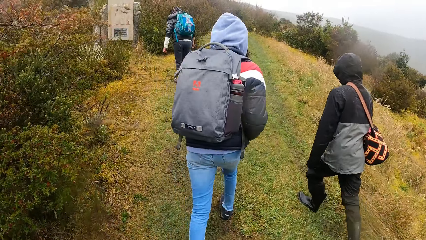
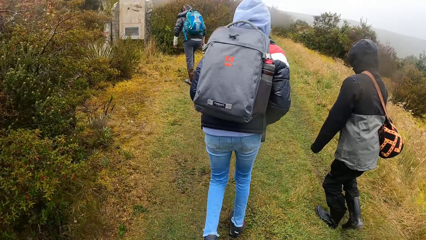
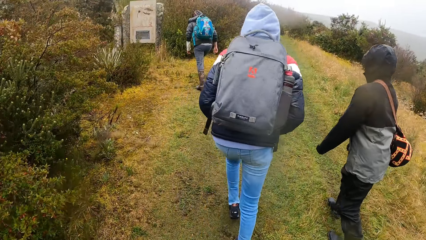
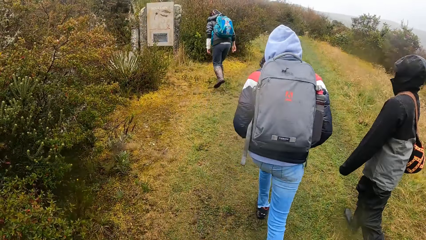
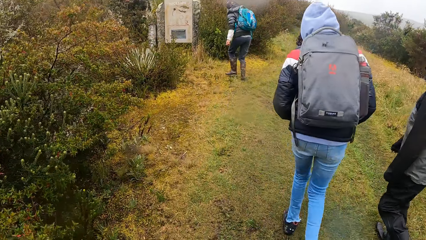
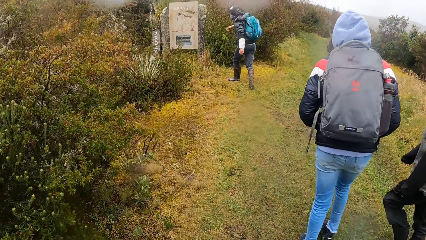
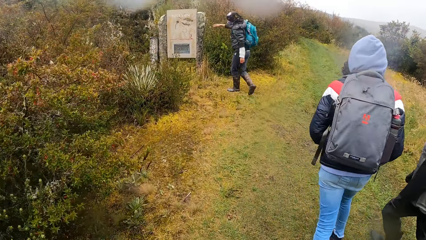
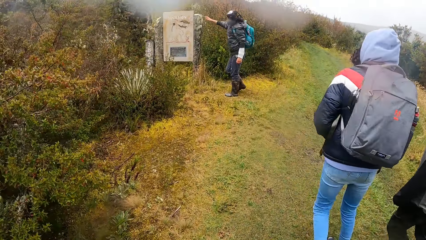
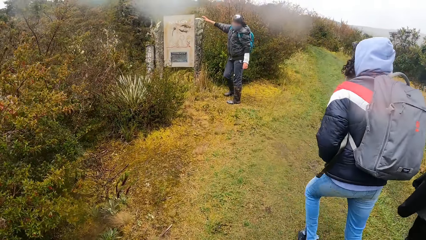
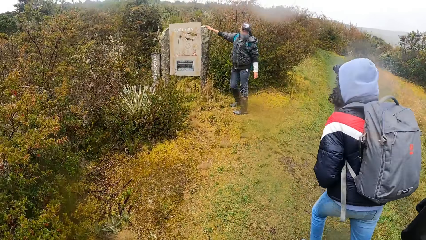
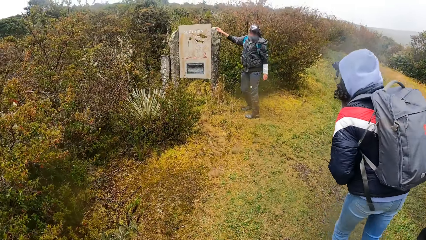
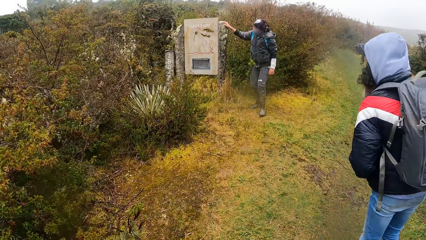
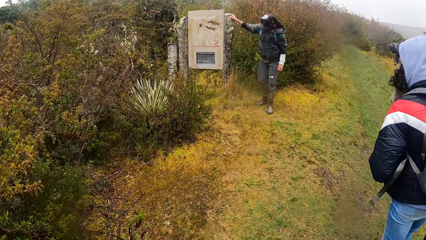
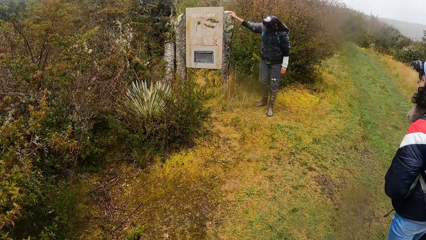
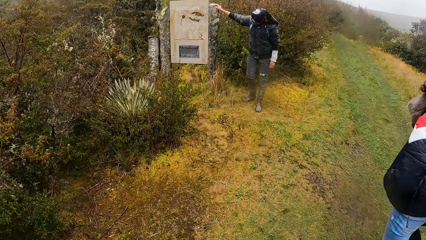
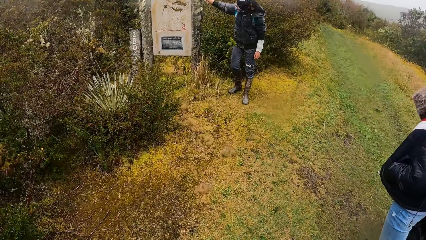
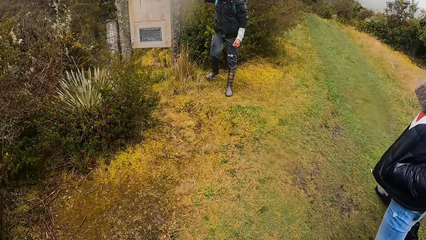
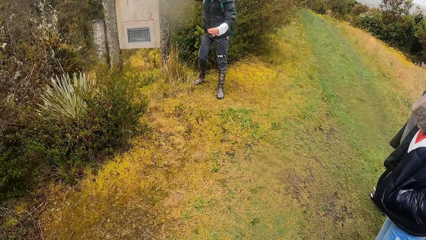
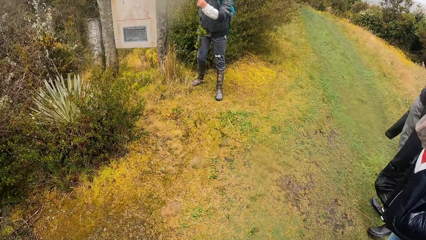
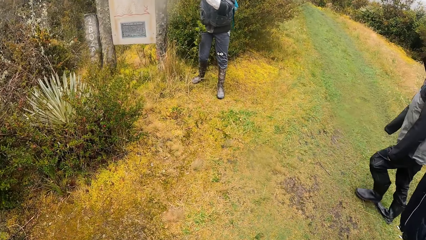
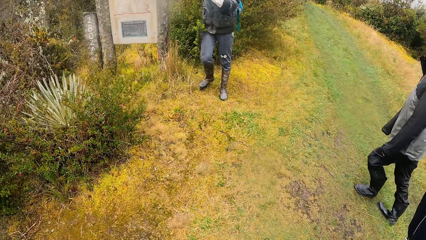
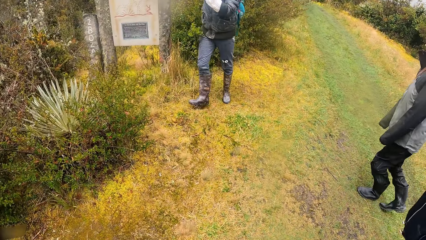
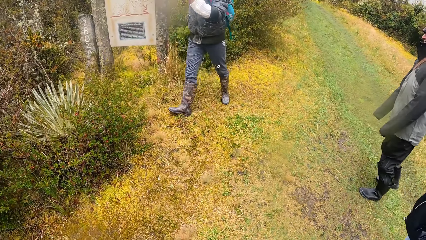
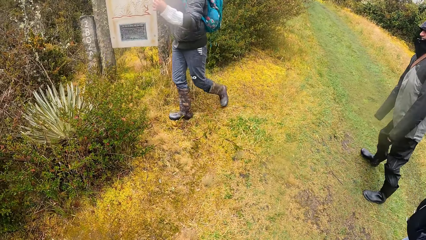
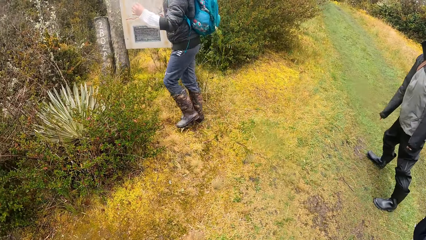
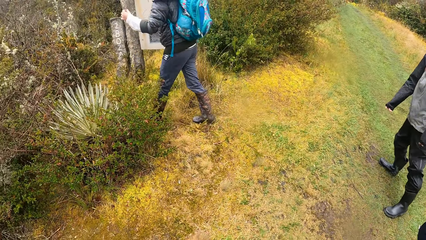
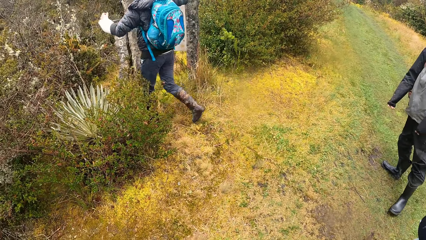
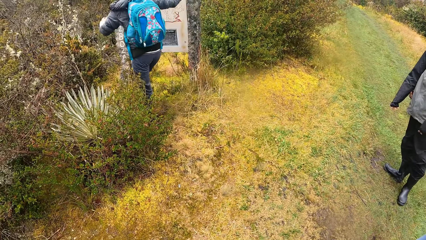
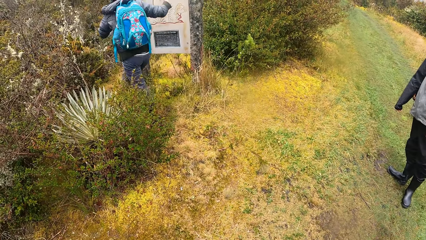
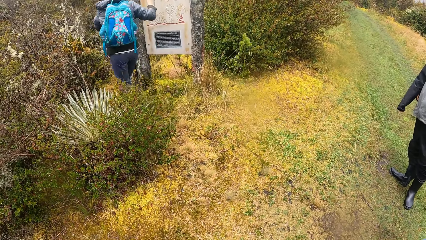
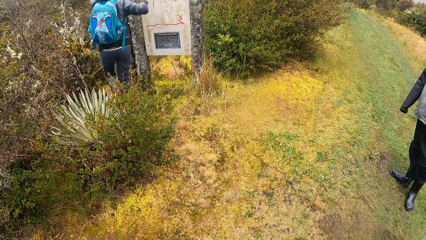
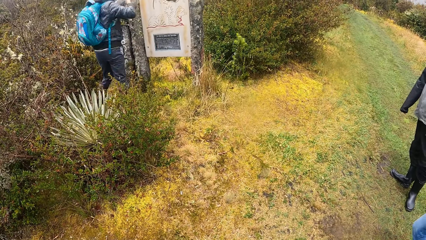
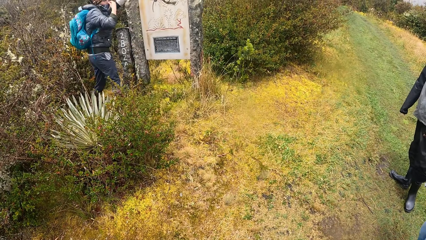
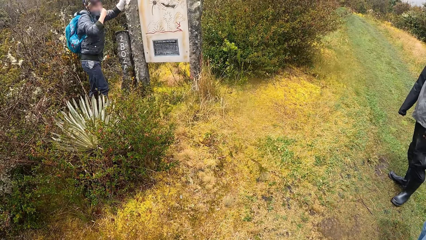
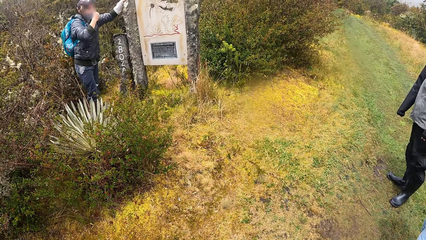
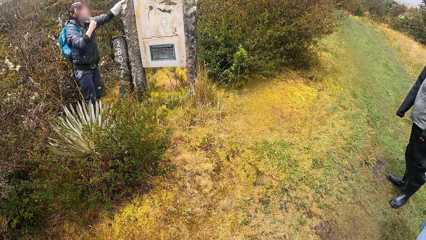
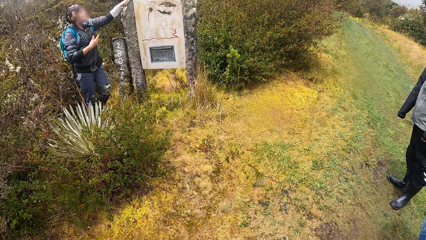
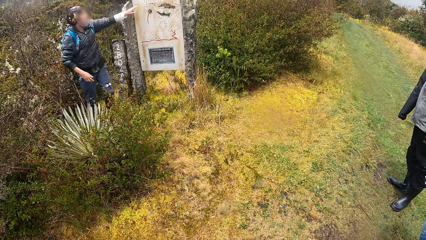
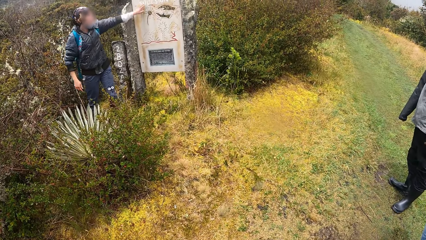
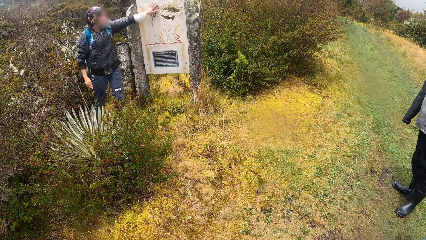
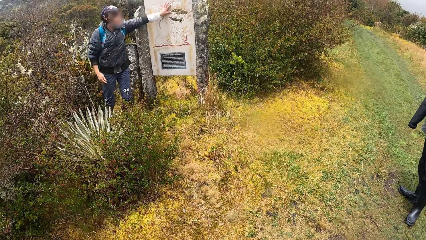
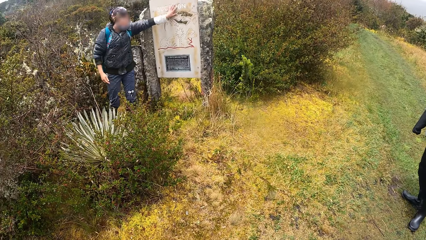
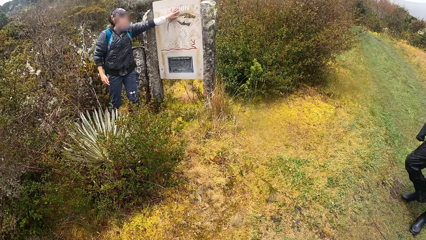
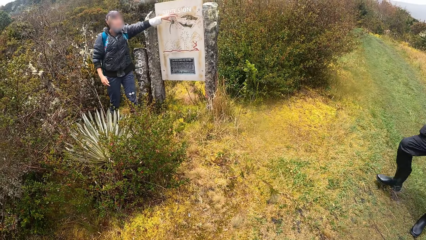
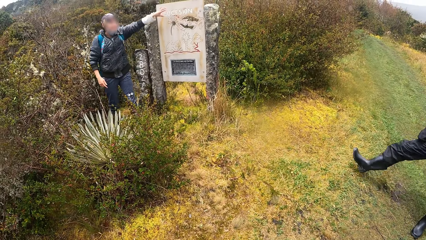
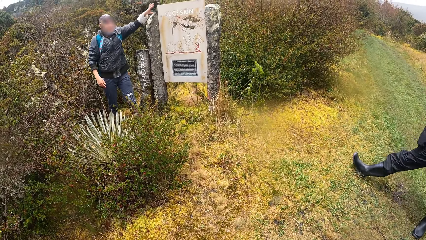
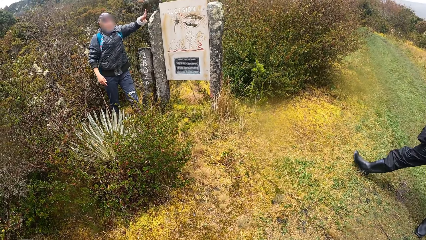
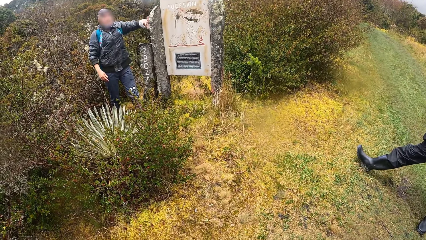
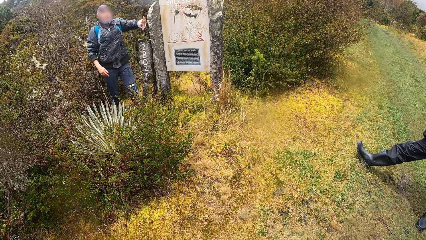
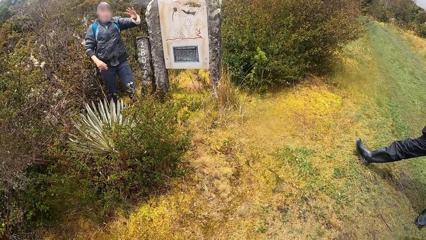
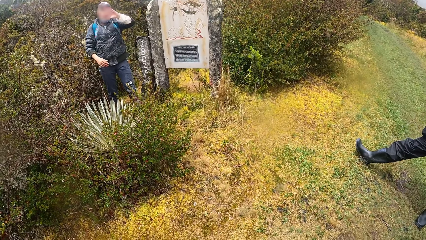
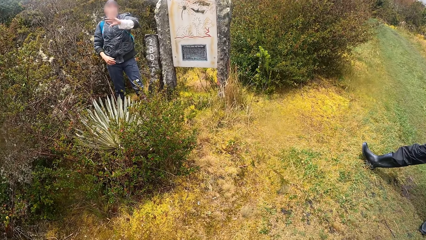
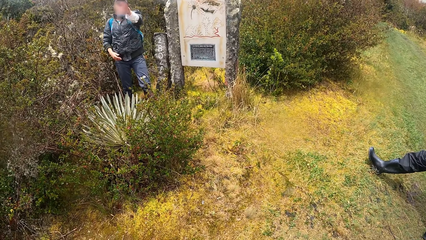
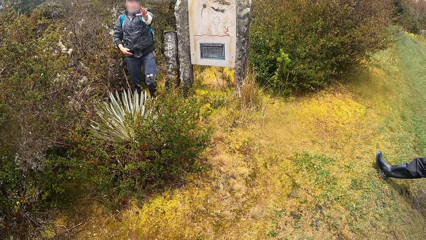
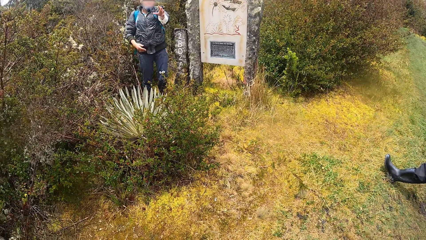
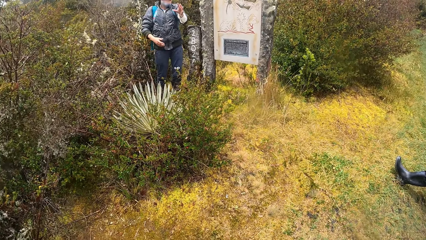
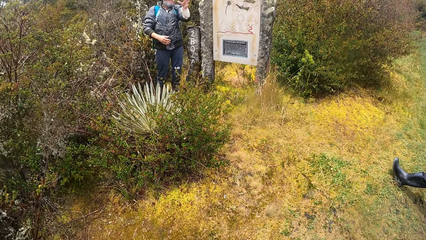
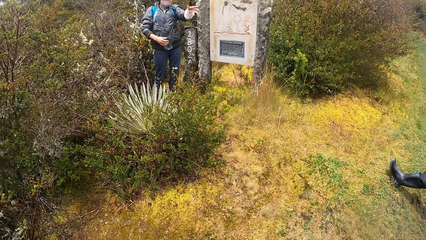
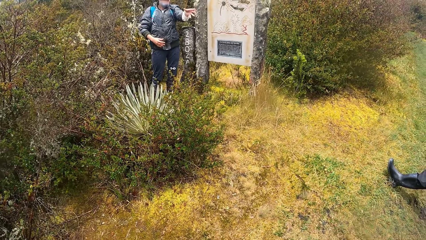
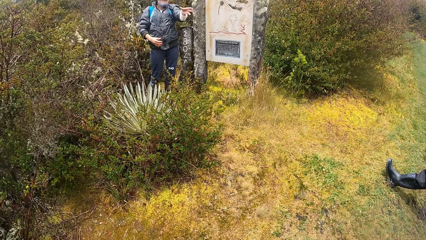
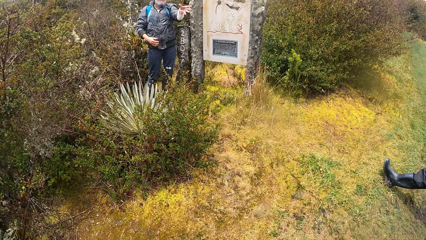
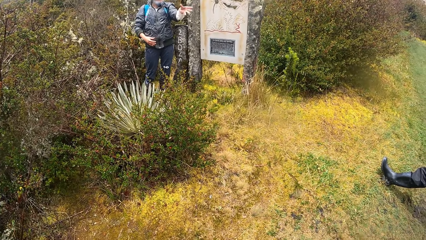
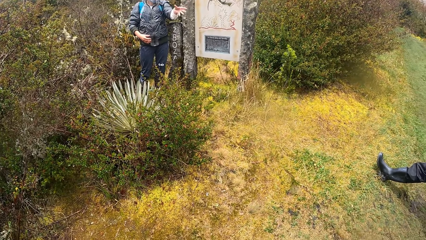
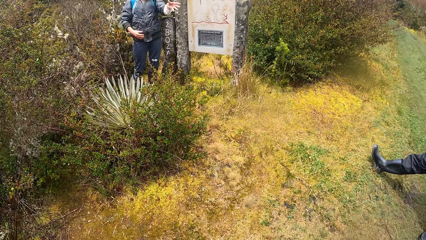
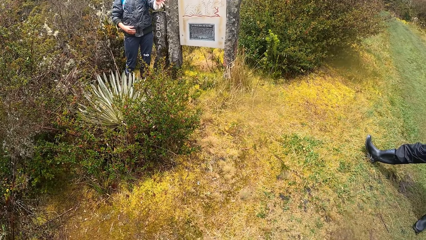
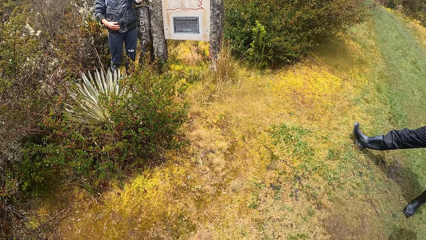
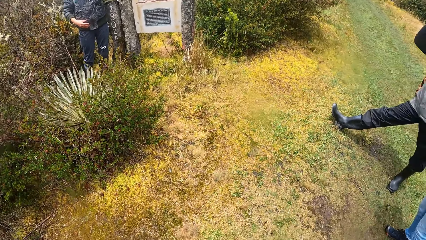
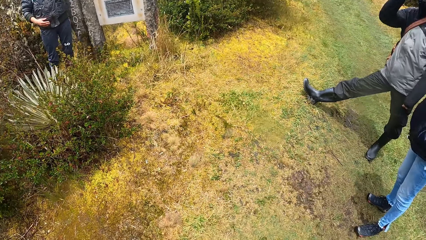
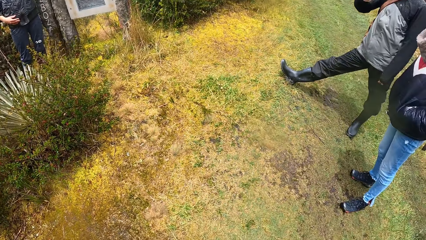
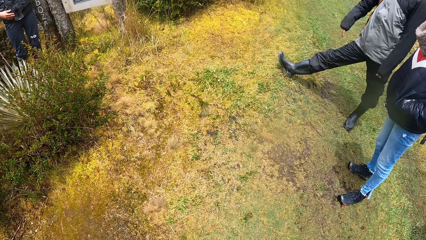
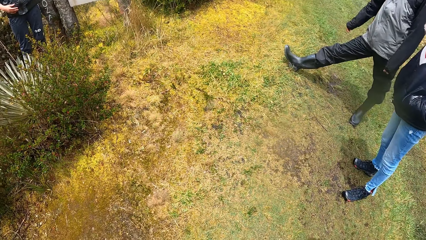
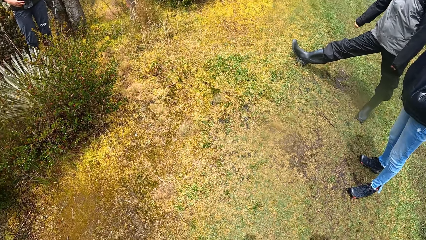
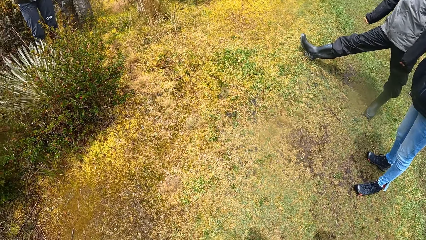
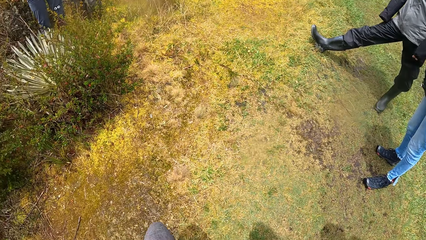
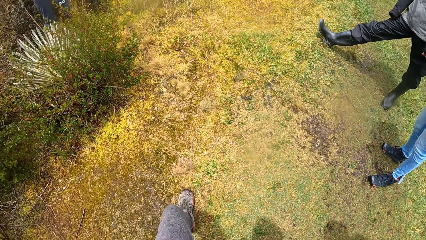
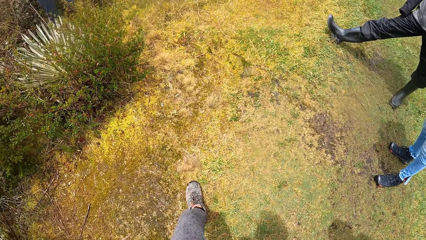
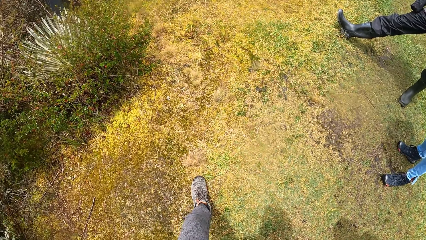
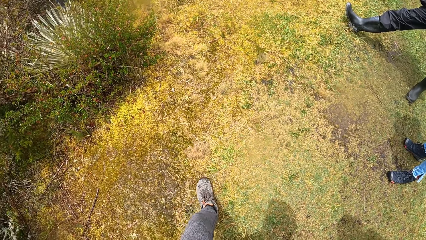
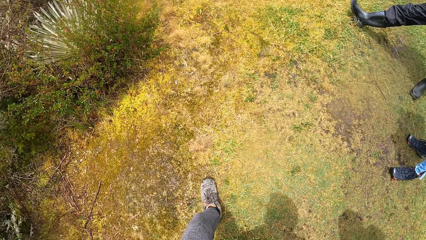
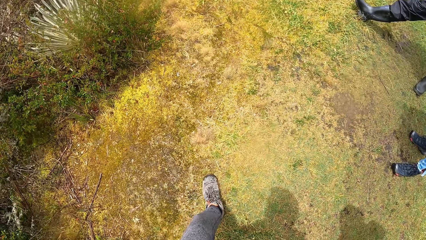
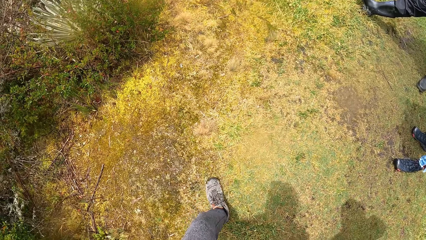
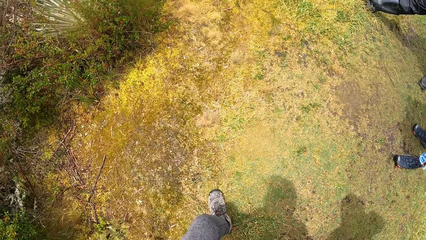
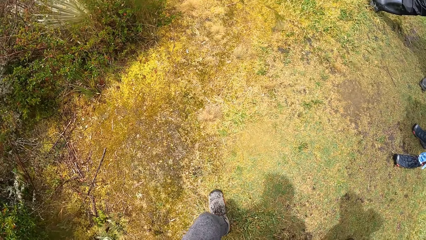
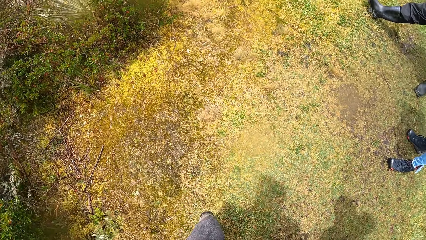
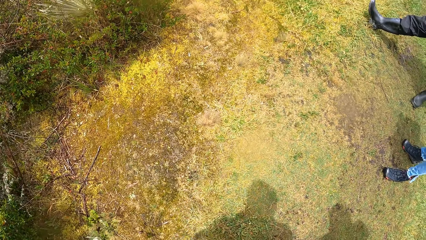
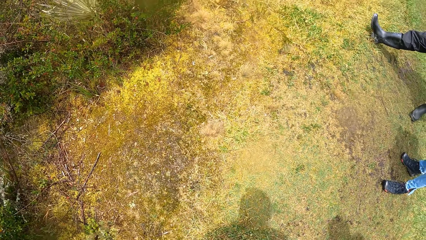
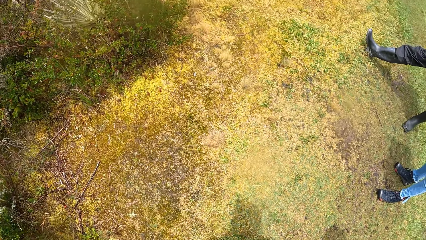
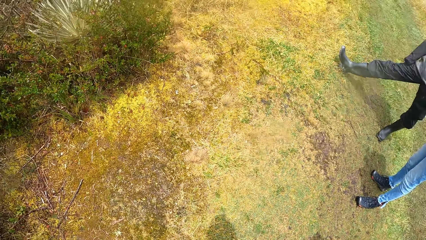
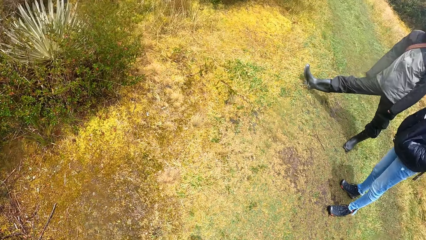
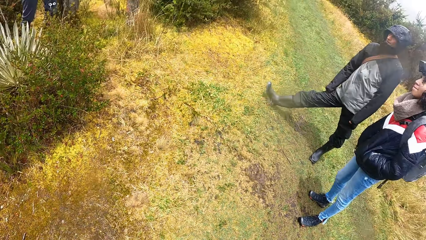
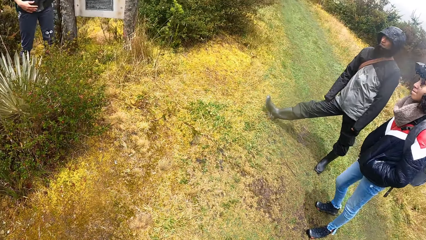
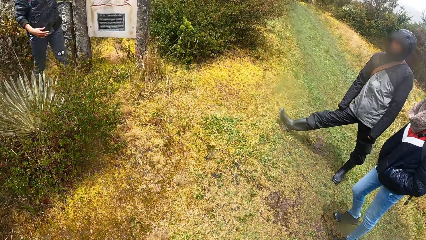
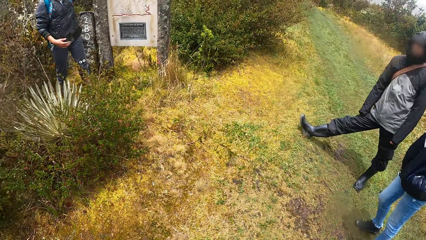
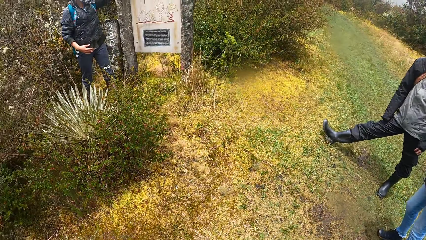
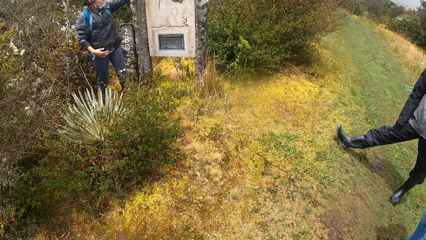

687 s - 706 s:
A man places his right hand on a bill board. The man walks towards the edge of the bill board, places his left hand on the bill board, and interacts with the camera wearer and the group of people by the bill board. The other man instructs the group of people using the signboard.
